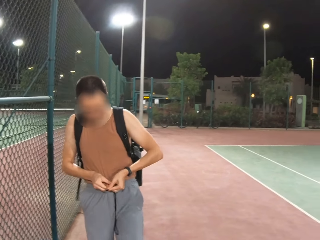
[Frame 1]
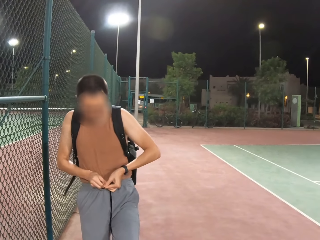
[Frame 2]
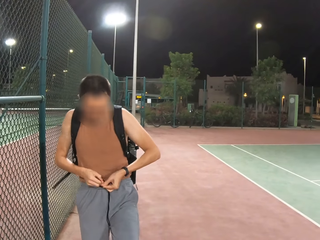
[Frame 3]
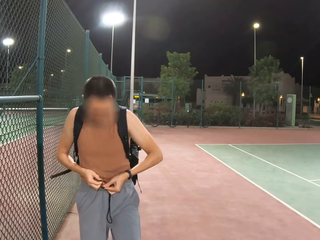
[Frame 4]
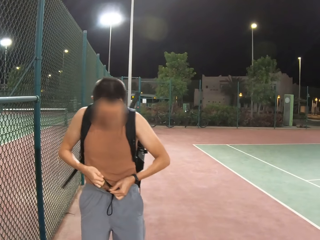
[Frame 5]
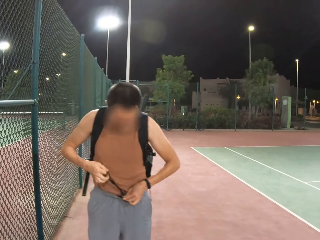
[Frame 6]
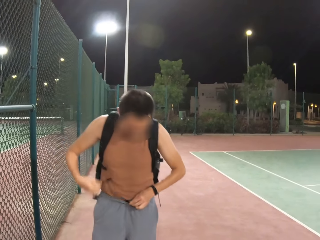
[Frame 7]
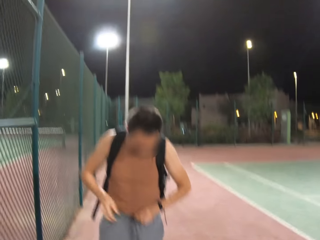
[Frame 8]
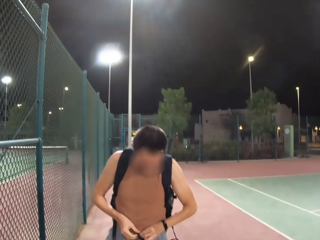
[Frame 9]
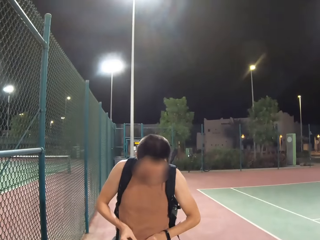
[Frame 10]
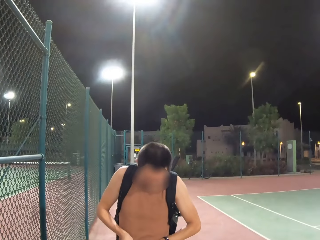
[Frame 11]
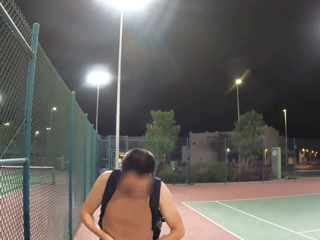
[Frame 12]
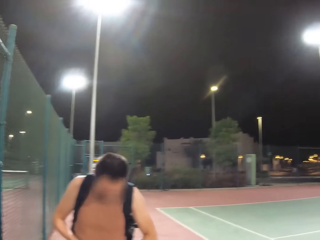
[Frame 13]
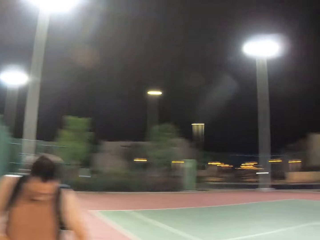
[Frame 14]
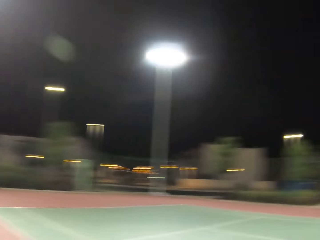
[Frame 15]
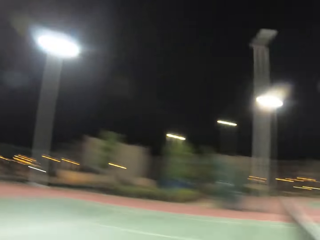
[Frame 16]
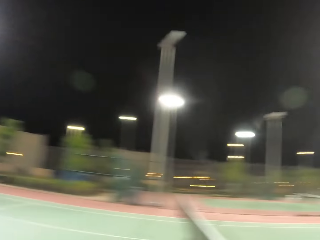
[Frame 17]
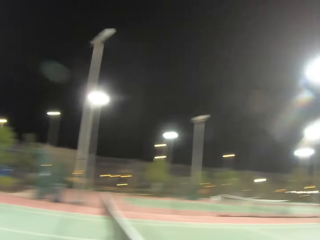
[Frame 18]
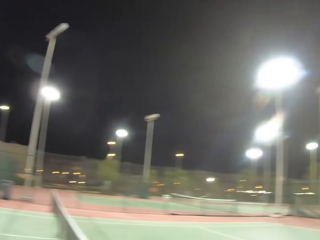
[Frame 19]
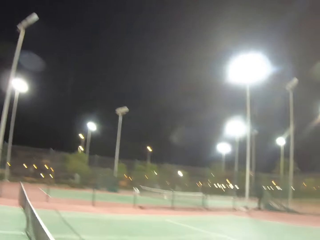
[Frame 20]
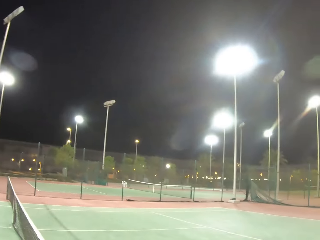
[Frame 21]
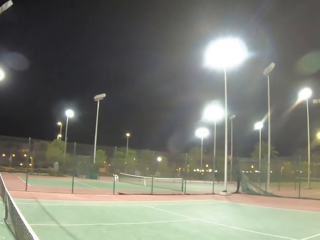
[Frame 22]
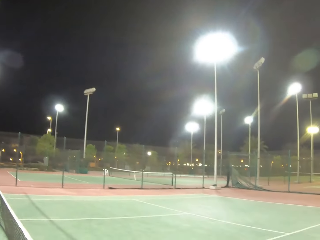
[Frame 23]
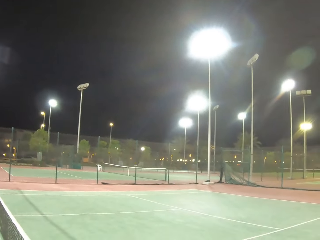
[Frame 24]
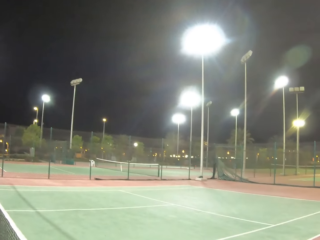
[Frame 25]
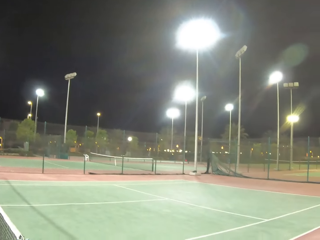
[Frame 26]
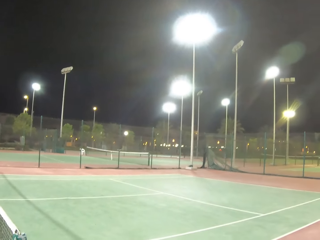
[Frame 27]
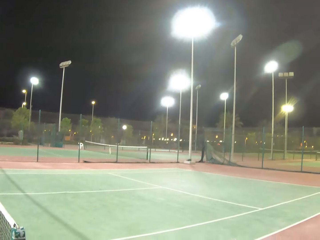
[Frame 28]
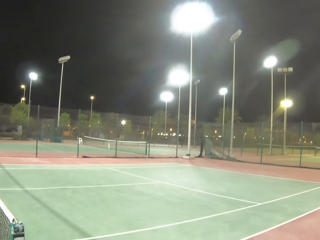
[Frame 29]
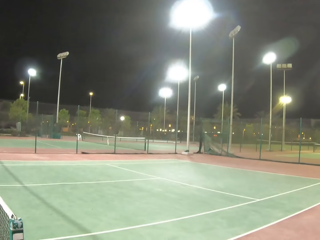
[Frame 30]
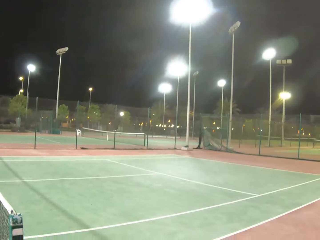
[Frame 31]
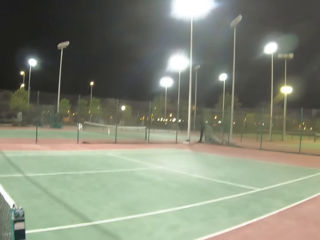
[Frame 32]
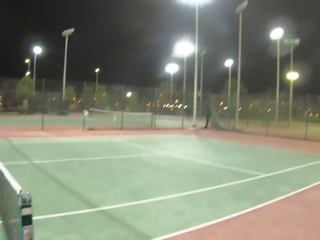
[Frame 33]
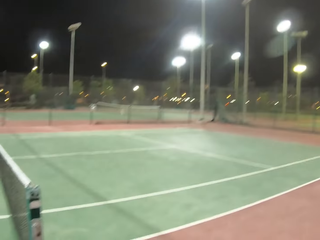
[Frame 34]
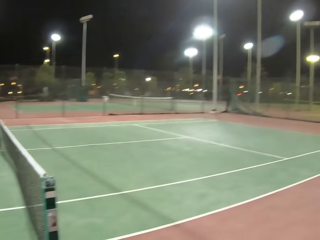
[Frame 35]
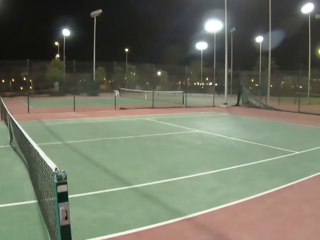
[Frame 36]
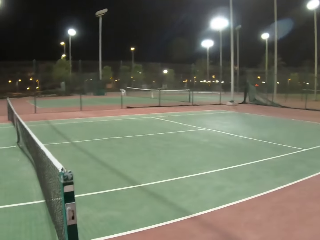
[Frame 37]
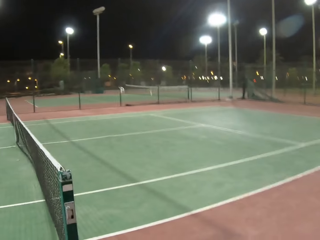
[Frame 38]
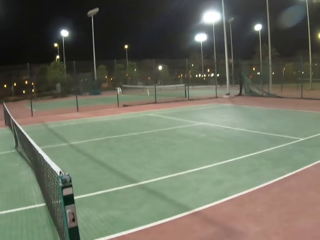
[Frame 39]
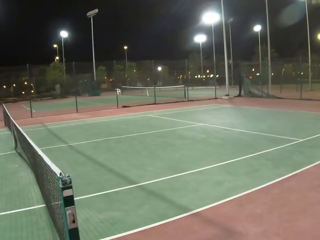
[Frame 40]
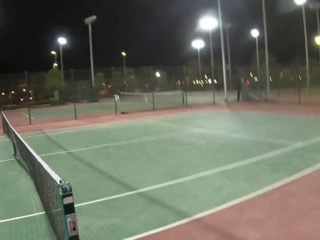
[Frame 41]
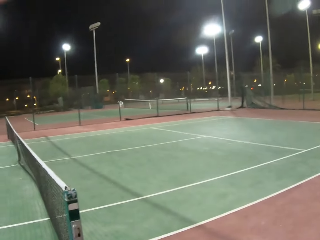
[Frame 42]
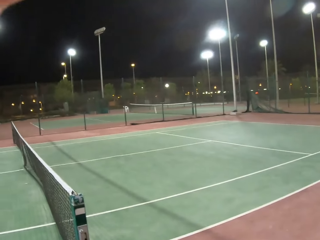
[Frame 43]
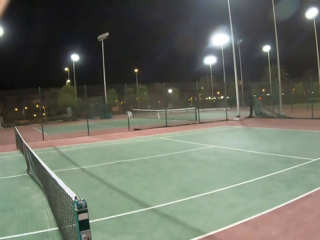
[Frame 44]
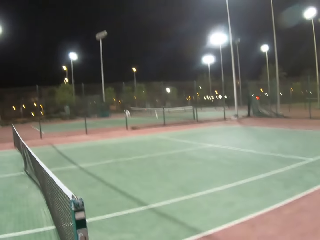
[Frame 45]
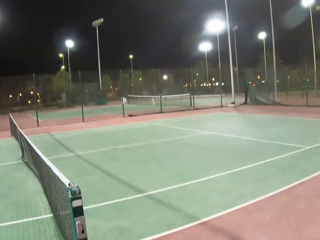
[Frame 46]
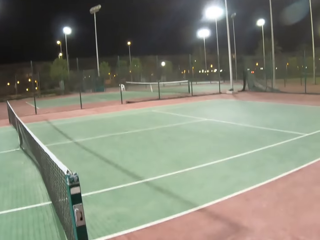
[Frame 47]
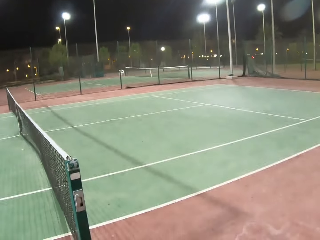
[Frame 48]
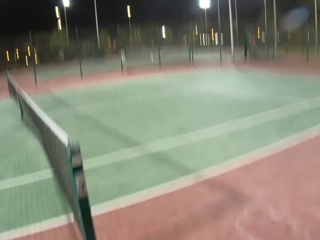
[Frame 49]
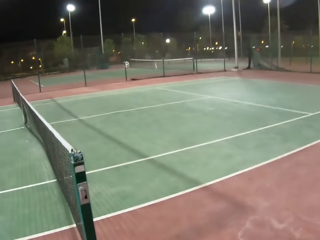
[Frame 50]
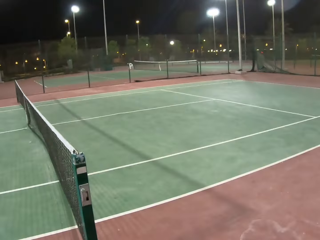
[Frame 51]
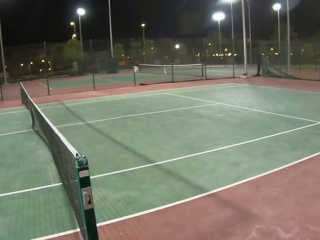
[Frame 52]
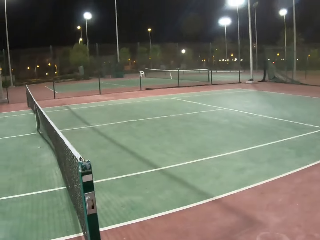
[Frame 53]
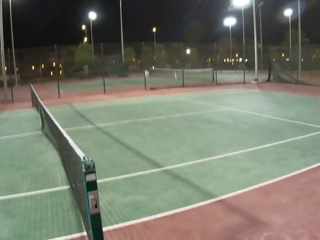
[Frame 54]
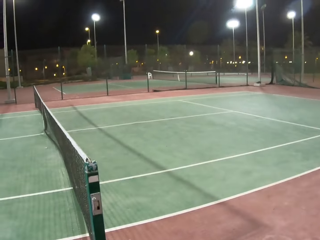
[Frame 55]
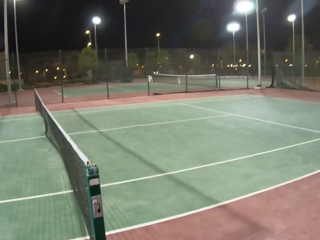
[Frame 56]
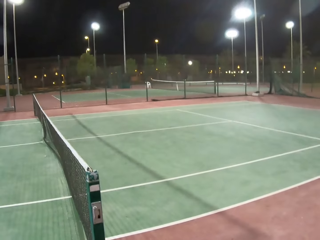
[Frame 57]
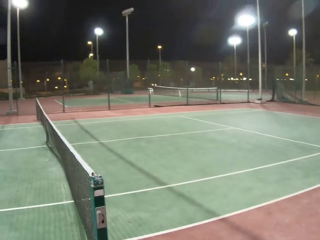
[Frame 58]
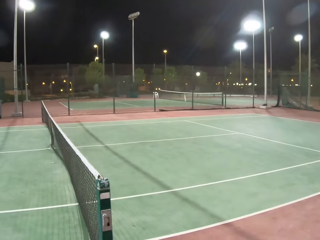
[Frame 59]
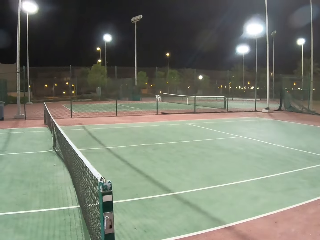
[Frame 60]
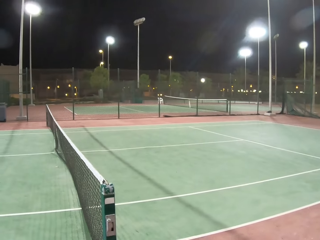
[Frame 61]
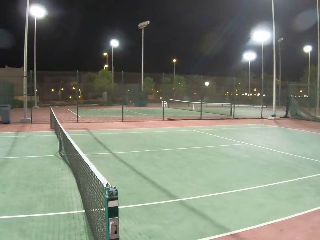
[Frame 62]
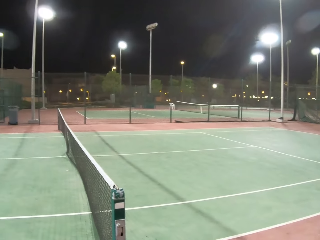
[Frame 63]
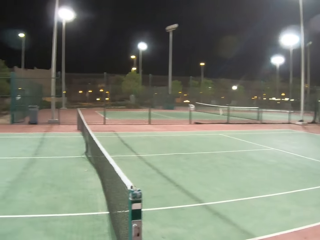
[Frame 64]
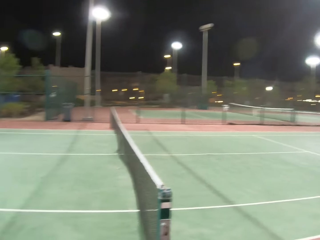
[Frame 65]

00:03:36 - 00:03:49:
The camera wearer turns around the field. They stand on the tennis court.

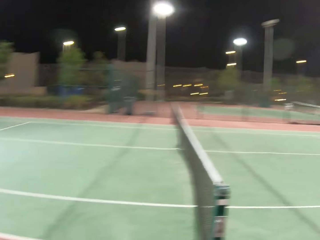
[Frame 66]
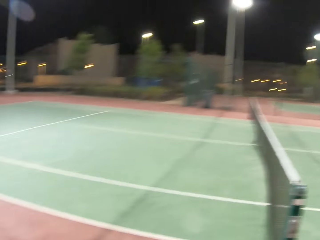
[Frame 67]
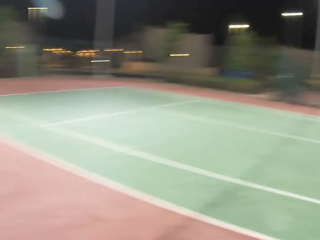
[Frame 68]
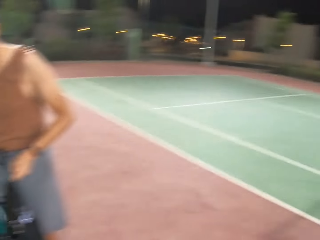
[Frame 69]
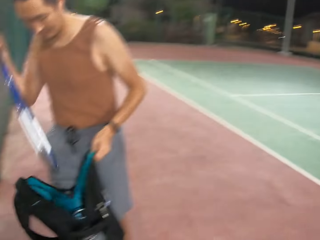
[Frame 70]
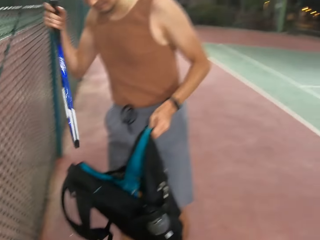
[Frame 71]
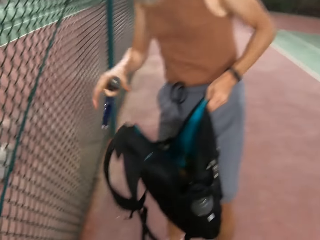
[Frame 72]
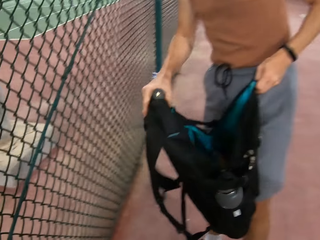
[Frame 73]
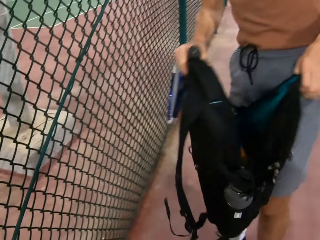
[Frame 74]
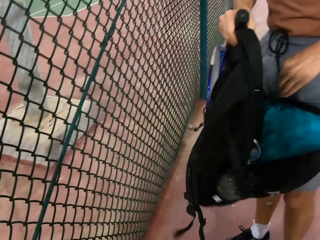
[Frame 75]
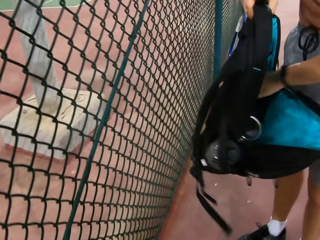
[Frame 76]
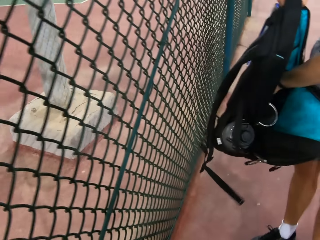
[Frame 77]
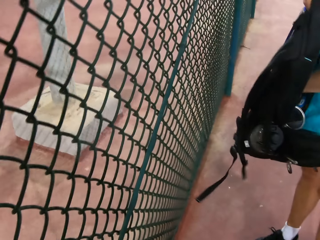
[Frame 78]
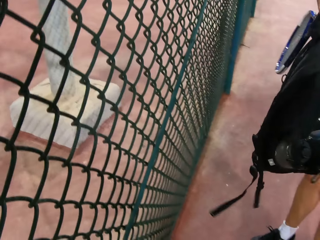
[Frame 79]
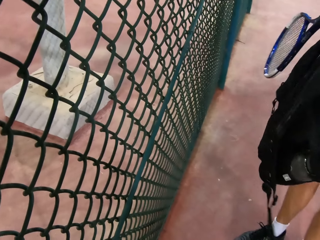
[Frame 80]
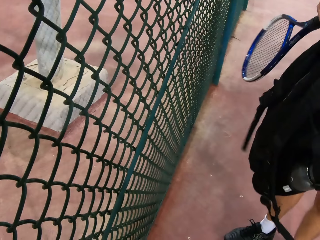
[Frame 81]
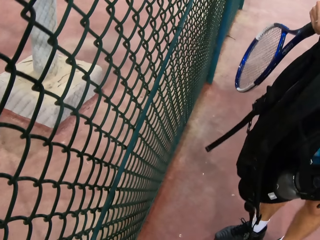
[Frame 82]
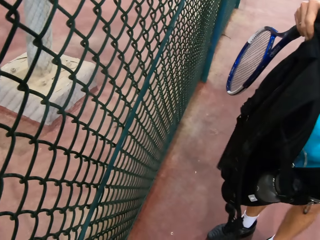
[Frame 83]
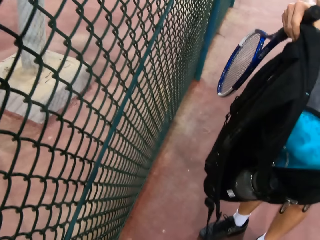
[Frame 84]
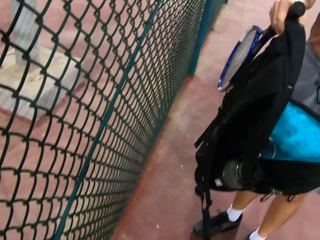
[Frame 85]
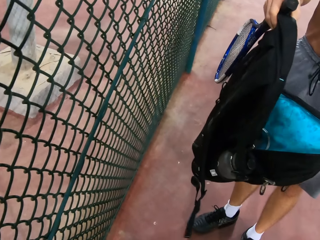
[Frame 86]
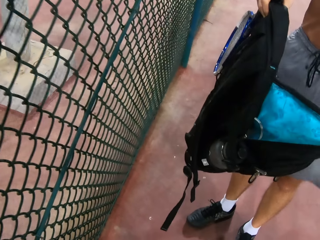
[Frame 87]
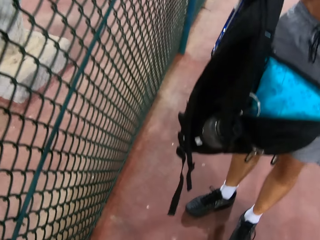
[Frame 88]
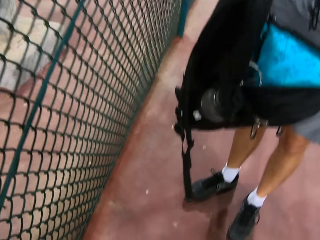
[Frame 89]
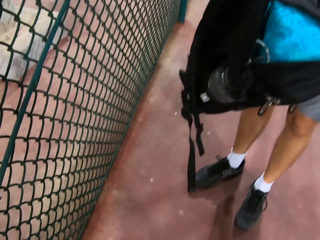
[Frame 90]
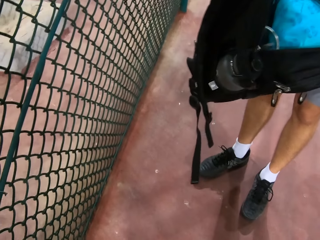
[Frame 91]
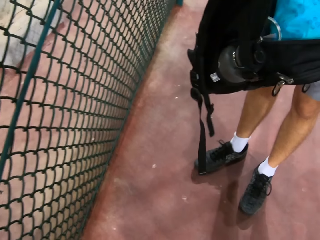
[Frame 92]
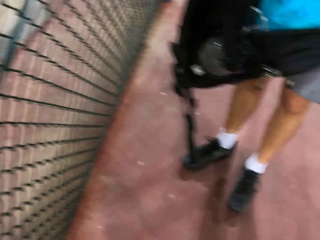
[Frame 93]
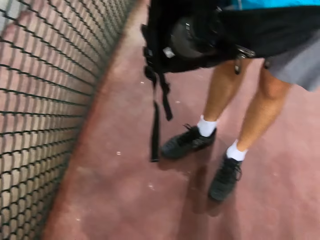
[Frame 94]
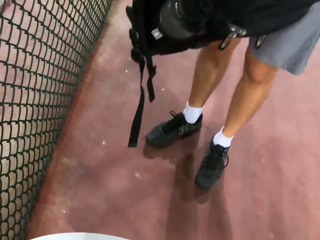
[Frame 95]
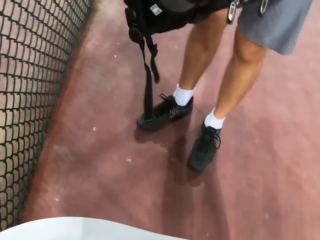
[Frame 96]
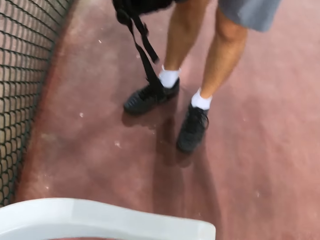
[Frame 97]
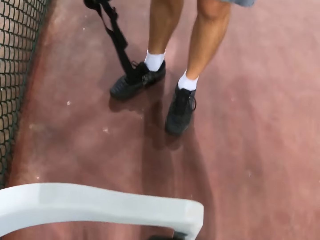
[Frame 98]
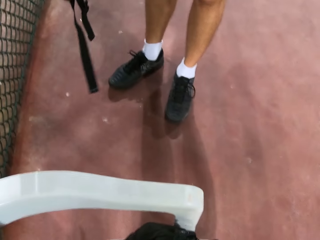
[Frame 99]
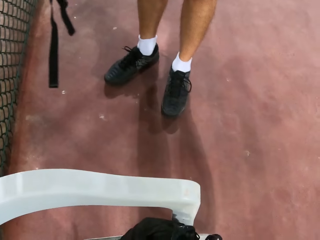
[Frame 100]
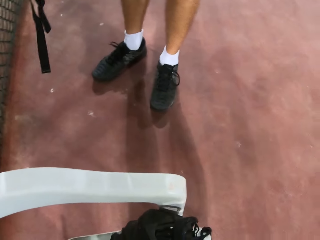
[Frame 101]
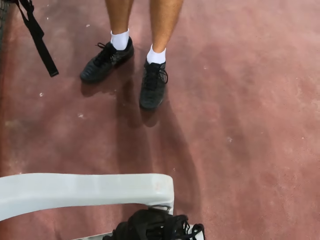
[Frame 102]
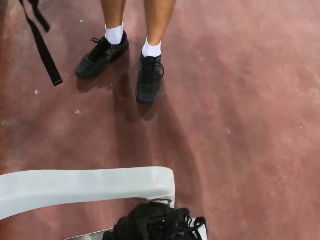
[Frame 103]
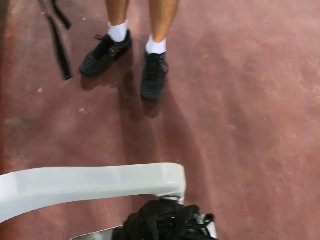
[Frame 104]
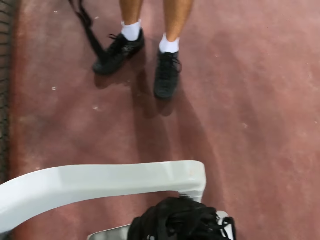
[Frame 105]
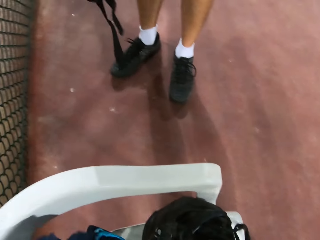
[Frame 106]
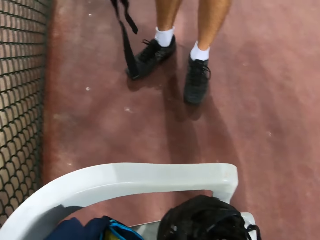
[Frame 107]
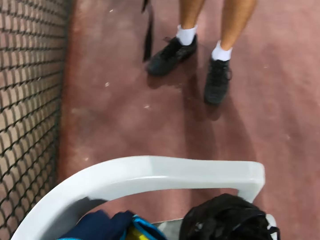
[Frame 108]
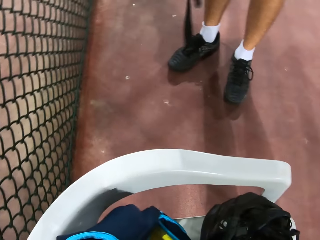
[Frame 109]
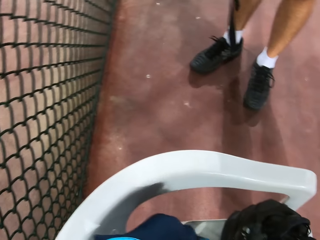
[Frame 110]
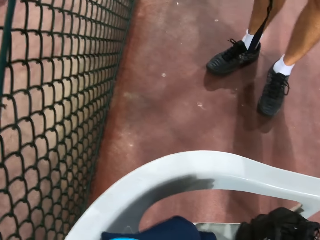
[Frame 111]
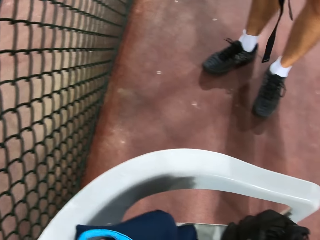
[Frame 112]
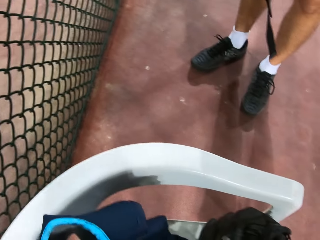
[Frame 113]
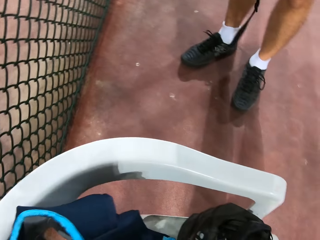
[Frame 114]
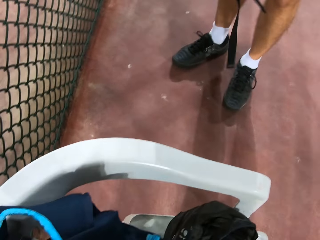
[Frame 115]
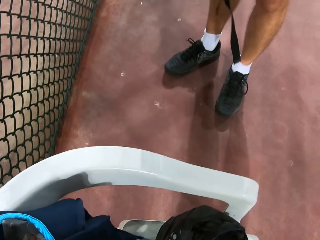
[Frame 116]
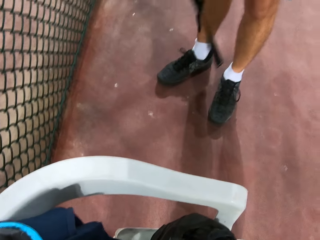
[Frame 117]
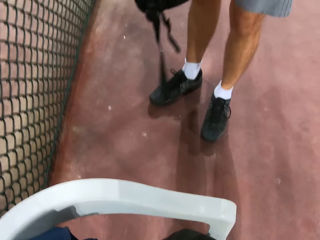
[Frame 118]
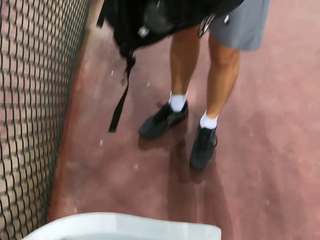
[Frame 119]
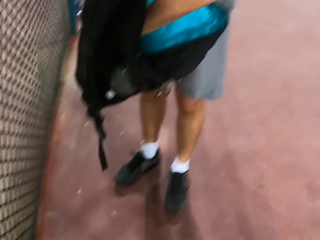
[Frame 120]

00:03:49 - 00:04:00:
The man holds a tennis racket with the right hand. The man picks the racket from the bag. The man holds a backpack with the right hand. The camera wearer stands on the tennis court.
